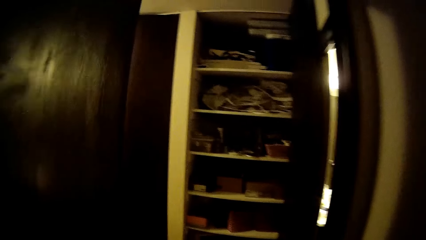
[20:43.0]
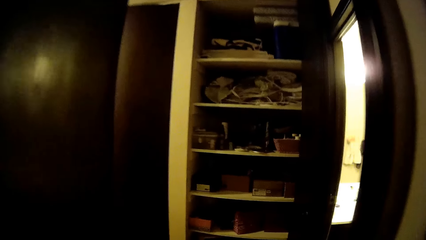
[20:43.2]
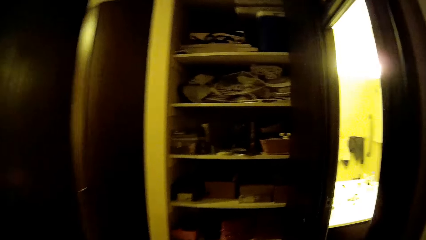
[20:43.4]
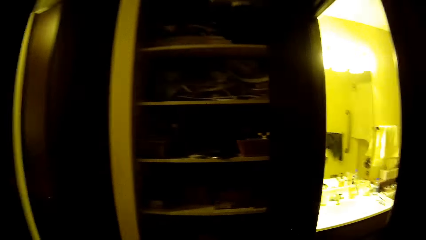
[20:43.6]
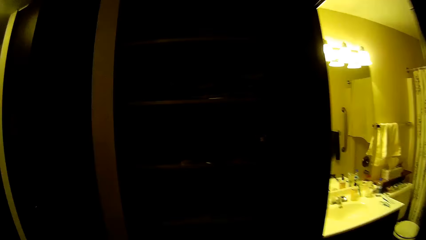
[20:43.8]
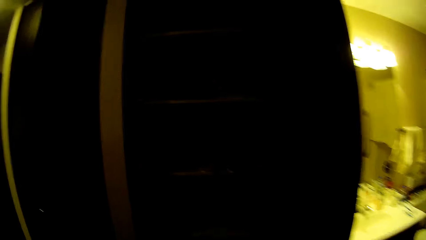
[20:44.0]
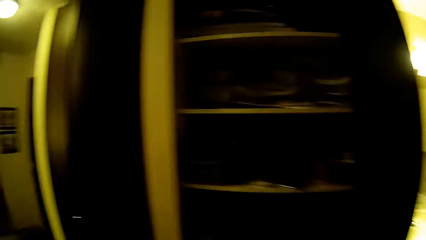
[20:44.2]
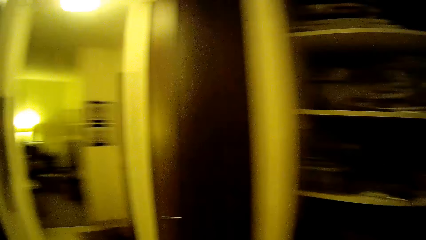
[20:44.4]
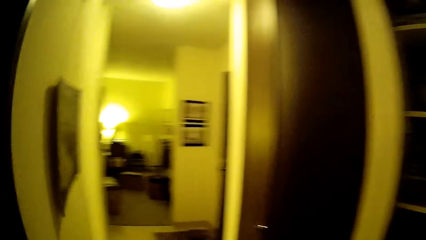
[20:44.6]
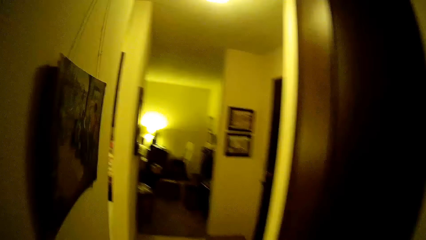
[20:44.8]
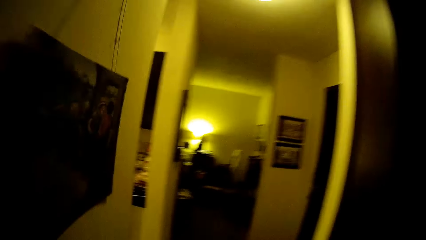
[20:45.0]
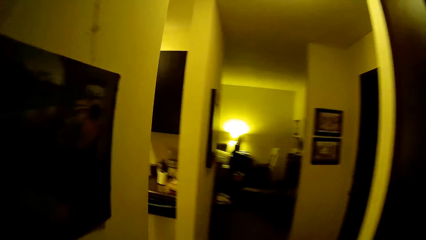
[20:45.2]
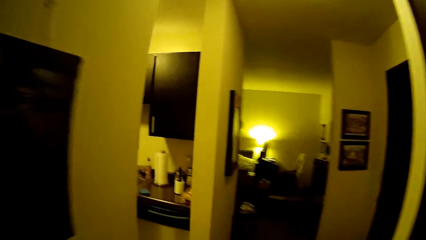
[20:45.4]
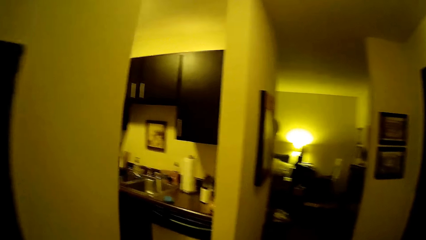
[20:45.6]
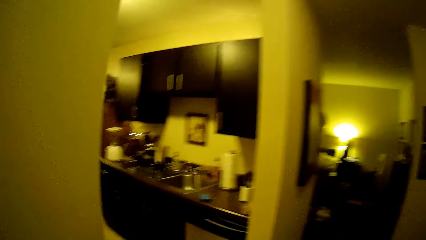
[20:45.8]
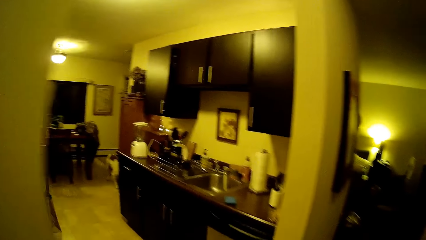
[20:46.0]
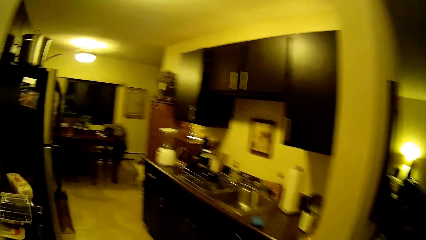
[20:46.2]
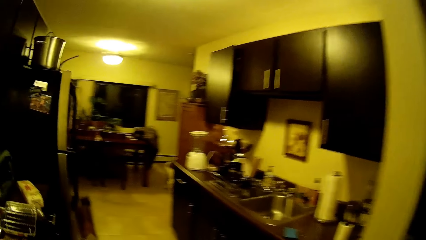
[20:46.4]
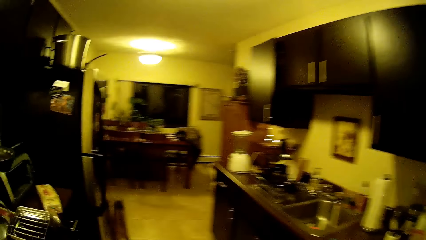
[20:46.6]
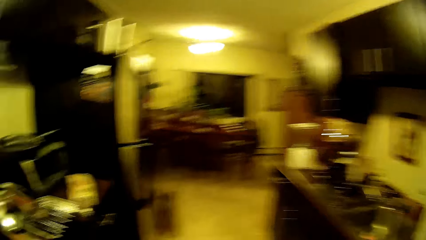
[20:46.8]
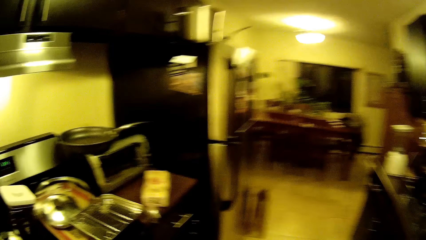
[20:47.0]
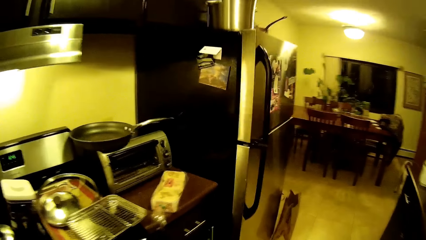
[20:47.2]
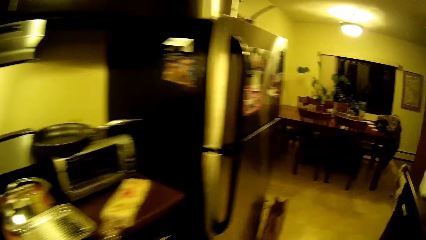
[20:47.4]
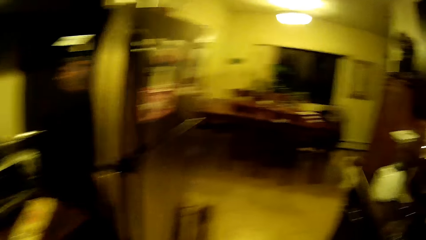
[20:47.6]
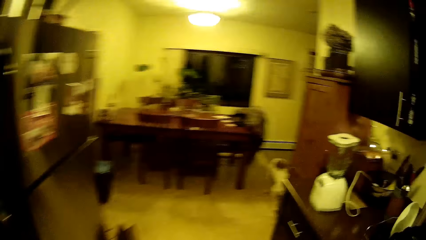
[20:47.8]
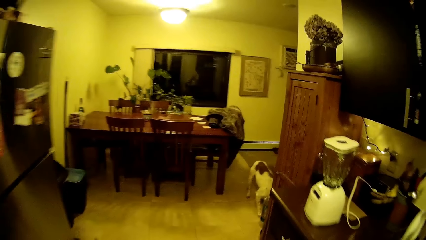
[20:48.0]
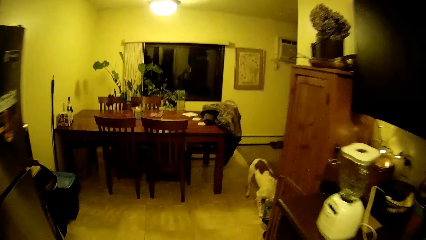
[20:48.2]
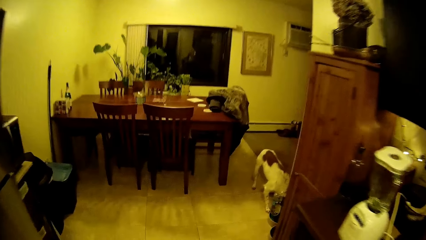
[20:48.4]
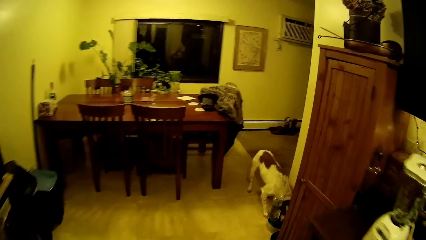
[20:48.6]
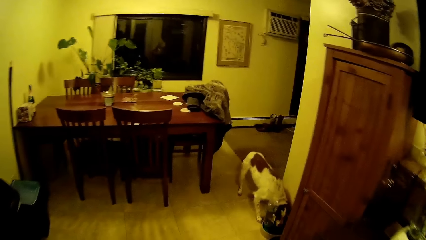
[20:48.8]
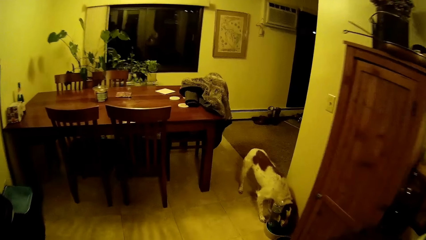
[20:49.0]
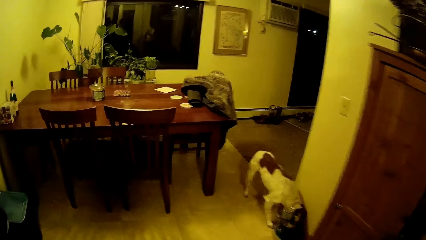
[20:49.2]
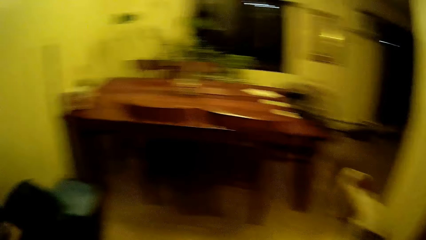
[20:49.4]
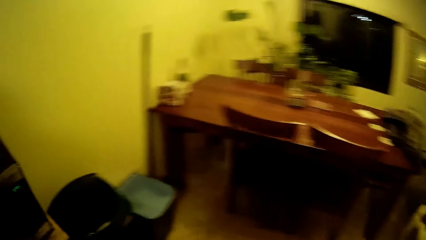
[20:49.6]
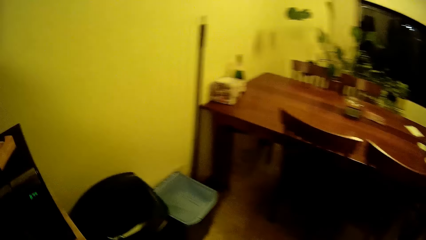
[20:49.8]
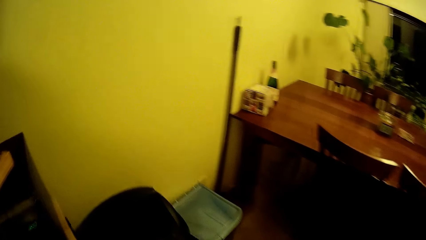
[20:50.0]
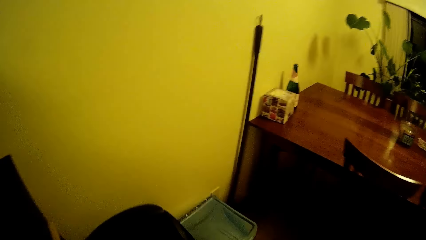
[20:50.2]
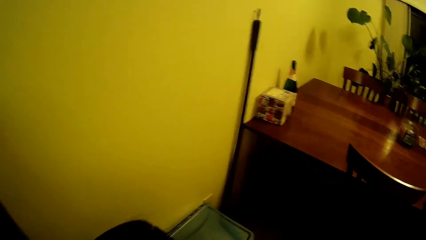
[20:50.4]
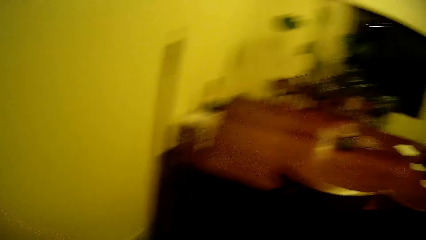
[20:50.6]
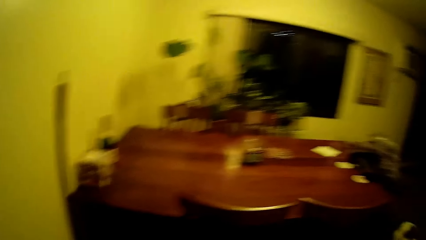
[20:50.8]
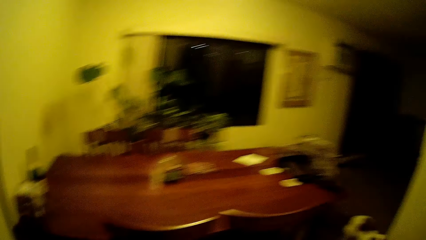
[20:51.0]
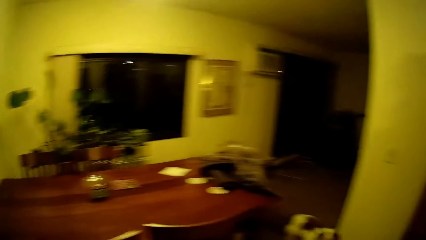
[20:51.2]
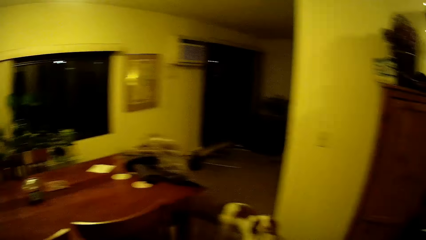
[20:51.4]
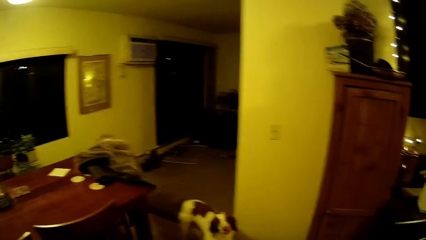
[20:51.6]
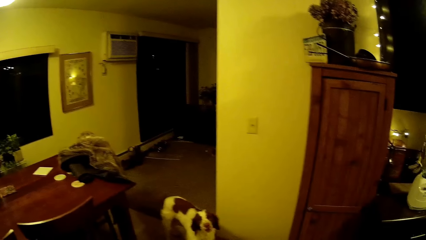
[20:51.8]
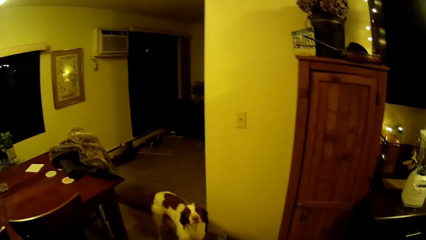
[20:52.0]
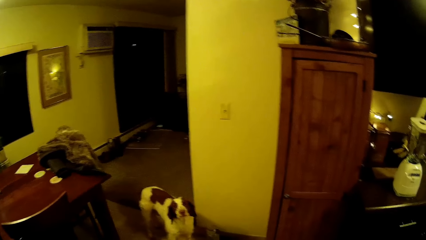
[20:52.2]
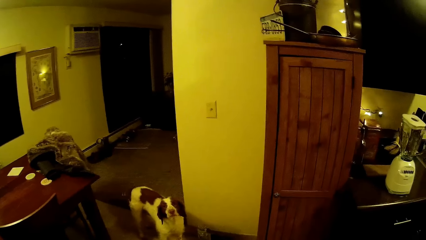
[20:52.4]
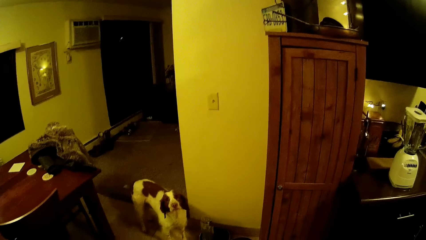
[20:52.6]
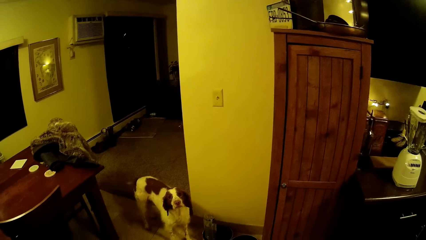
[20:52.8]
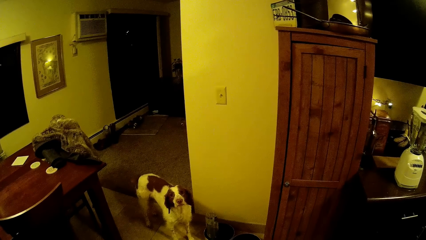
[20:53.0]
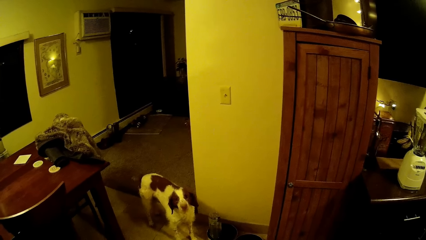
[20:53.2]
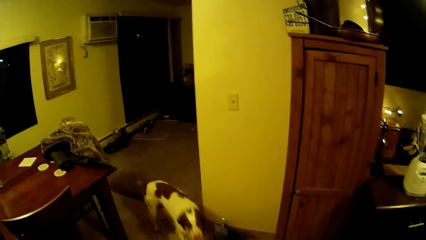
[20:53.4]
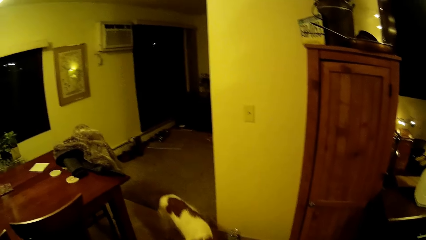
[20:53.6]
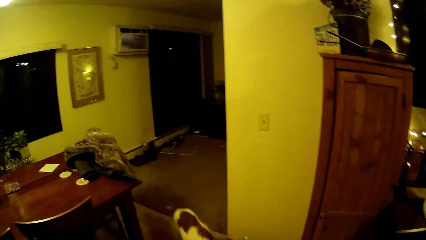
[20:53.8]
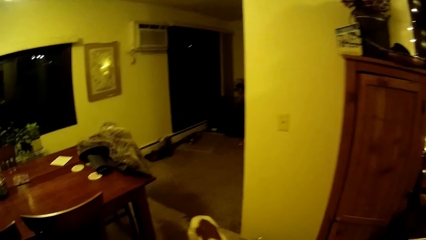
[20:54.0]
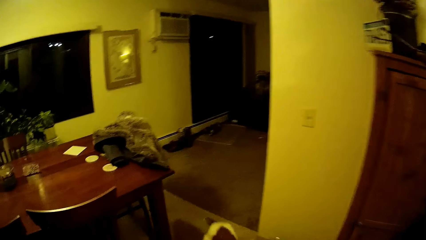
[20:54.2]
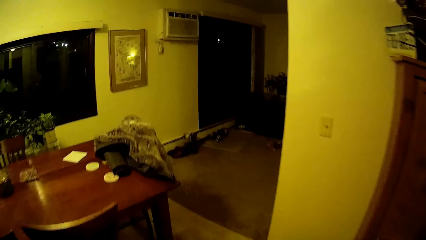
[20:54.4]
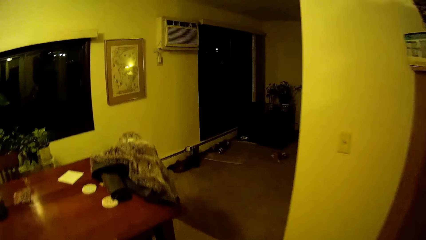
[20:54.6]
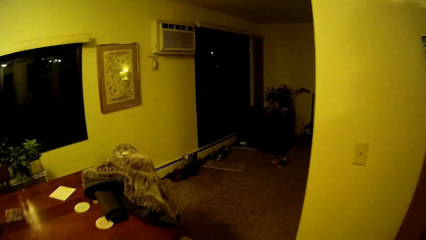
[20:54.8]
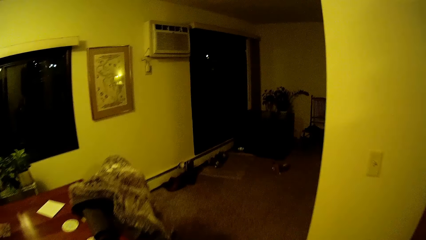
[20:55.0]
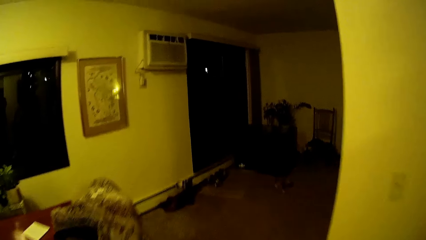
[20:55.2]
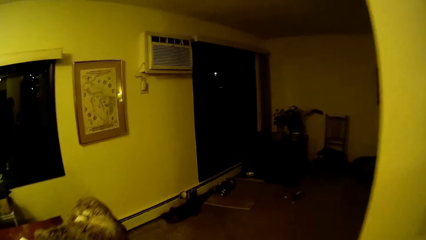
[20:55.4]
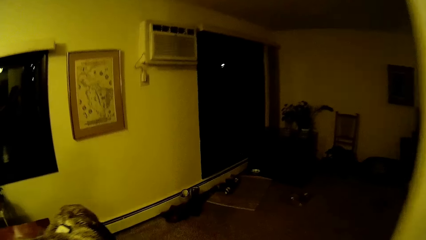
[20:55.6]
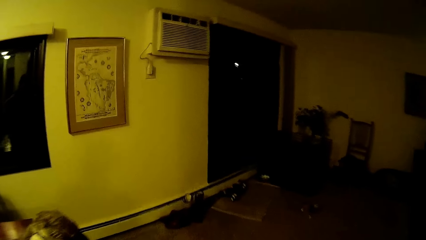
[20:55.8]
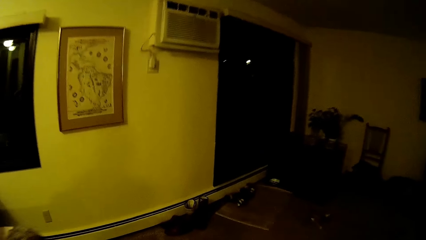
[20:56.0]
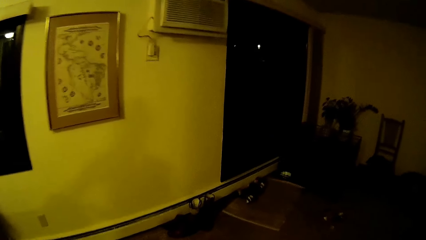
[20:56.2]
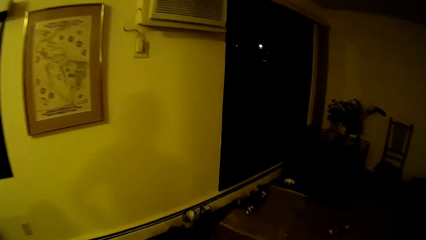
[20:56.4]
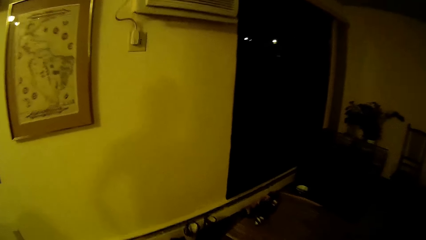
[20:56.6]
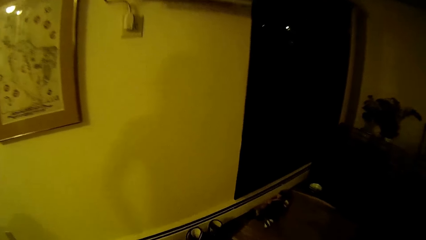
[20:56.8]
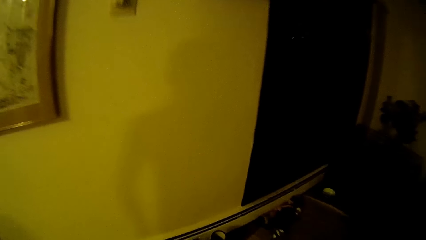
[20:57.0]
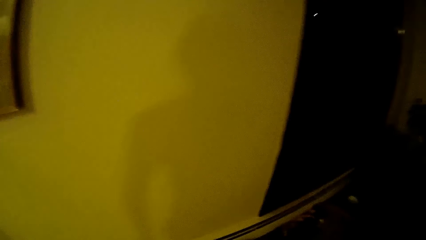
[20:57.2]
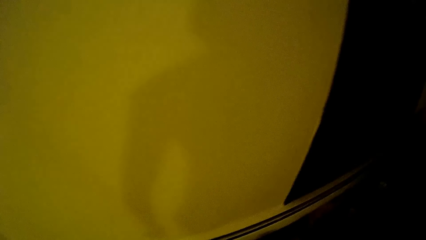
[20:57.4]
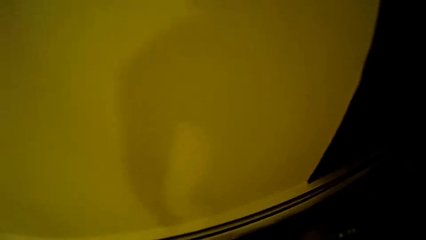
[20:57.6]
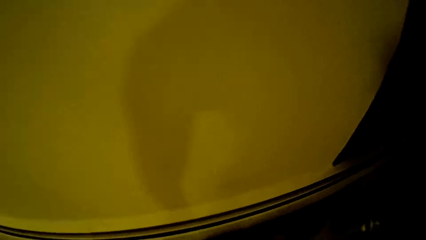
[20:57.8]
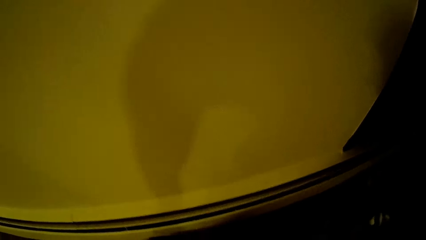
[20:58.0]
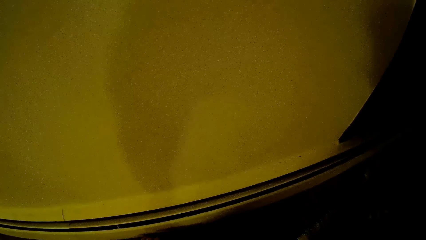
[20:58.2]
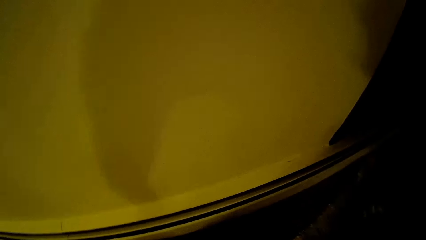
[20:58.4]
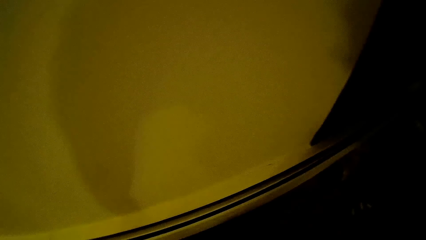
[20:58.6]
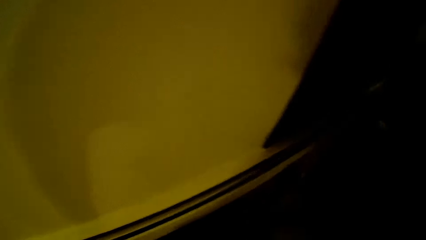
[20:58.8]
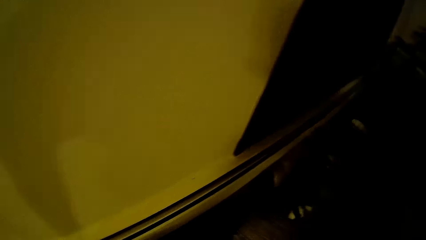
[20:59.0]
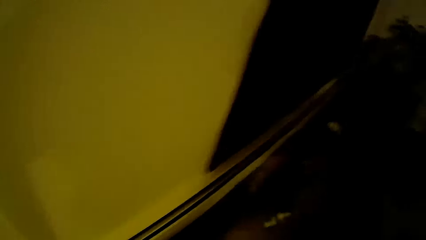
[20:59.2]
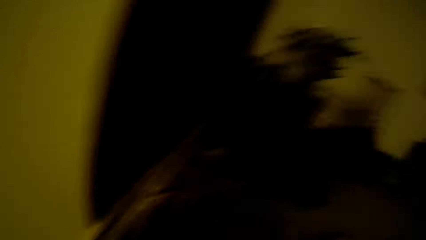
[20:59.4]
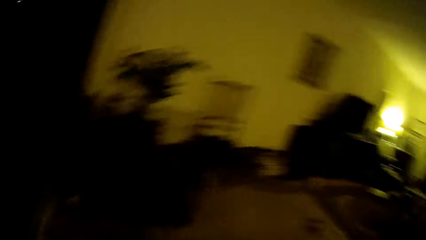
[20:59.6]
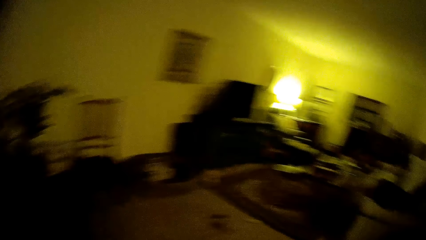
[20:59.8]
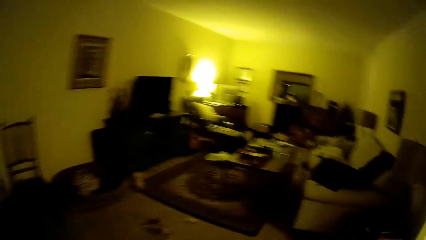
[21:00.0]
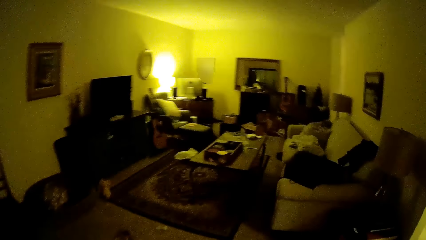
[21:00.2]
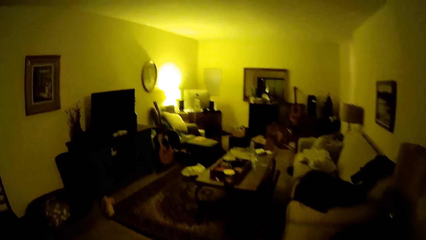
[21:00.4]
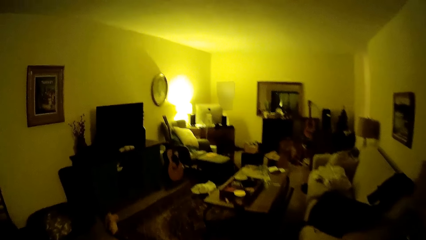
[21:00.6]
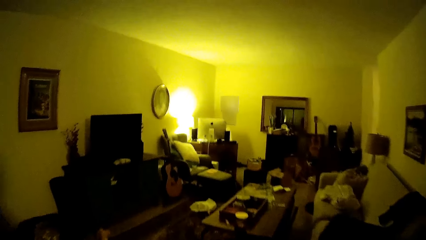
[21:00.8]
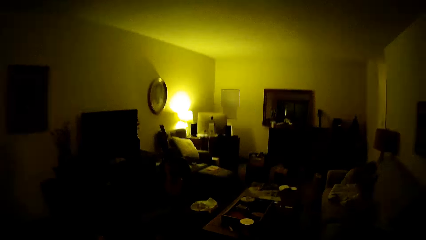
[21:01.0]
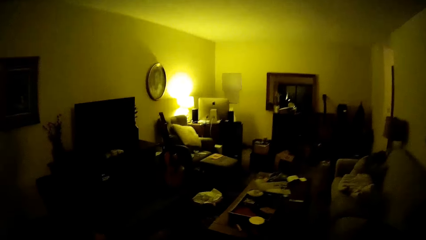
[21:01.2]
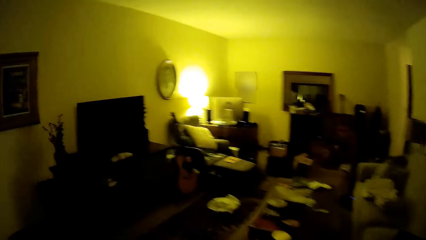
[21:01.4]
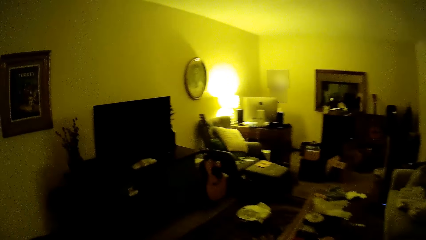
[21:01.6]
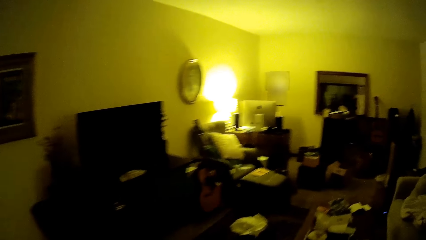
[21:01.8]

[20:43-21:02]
The camera wearer walks into a kitchen. They walk into a sitting room.
